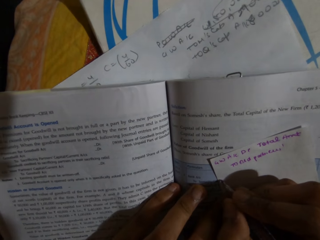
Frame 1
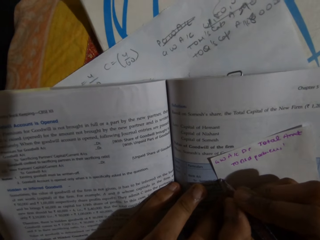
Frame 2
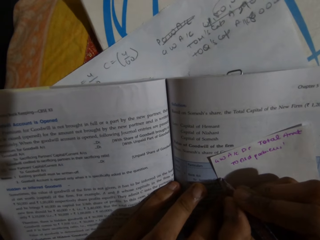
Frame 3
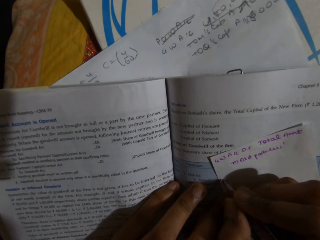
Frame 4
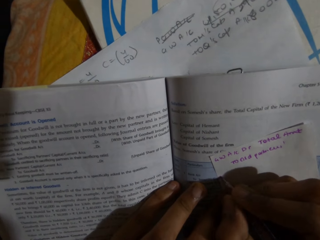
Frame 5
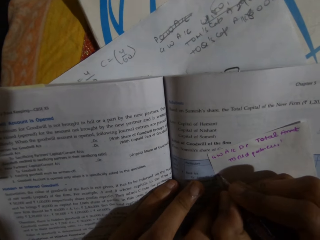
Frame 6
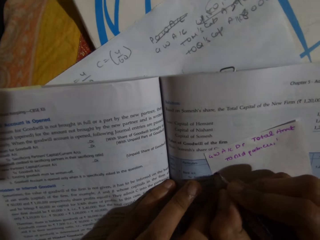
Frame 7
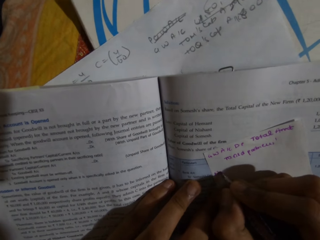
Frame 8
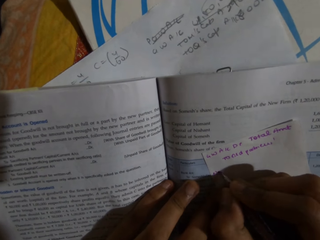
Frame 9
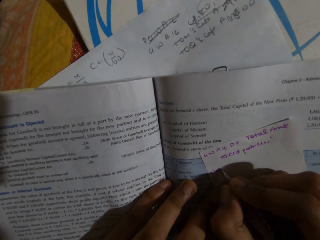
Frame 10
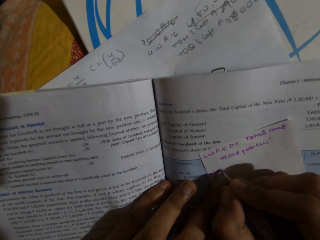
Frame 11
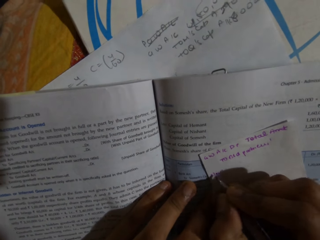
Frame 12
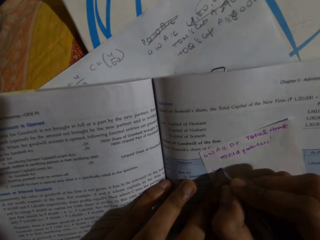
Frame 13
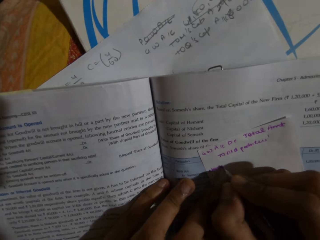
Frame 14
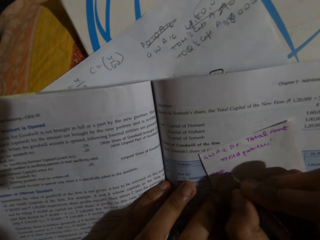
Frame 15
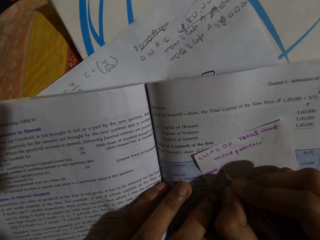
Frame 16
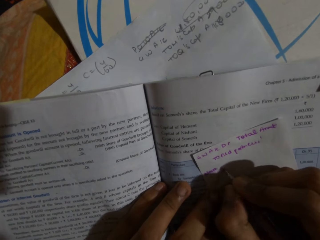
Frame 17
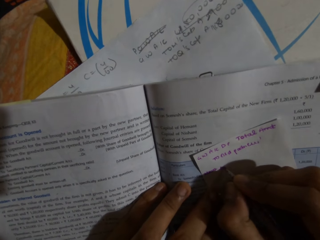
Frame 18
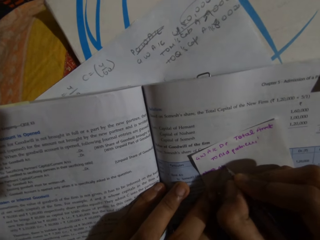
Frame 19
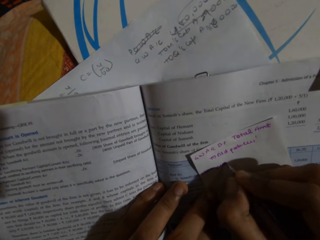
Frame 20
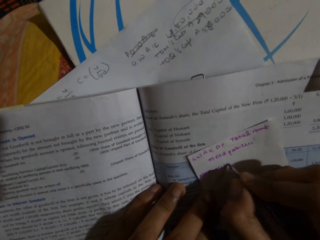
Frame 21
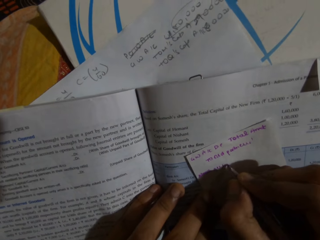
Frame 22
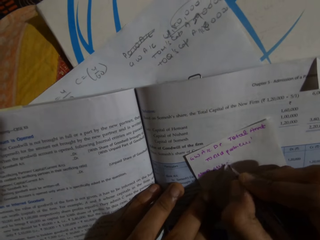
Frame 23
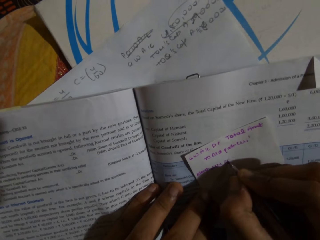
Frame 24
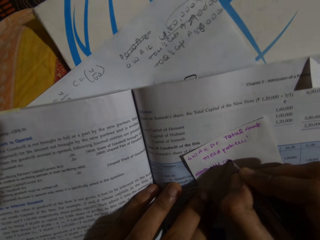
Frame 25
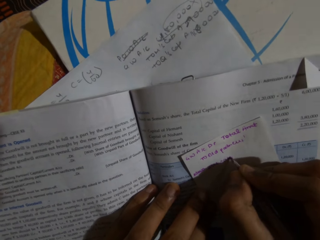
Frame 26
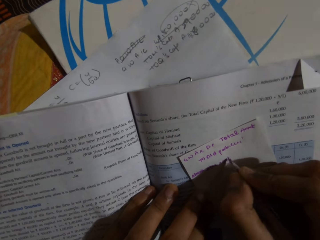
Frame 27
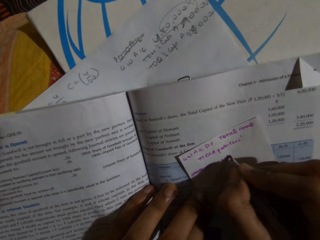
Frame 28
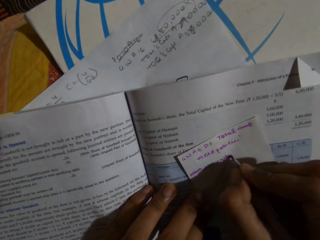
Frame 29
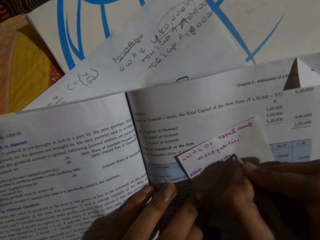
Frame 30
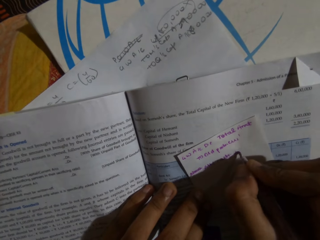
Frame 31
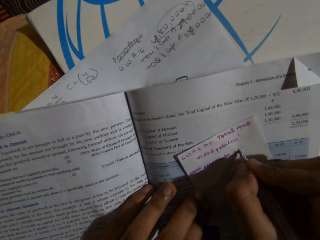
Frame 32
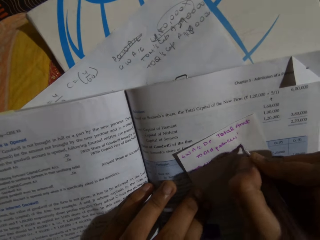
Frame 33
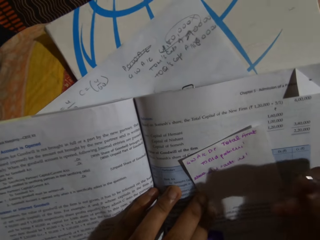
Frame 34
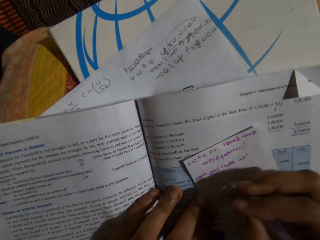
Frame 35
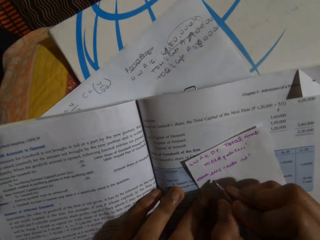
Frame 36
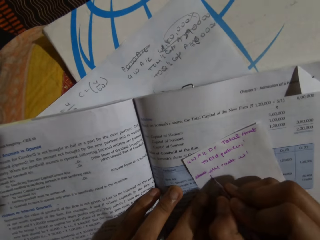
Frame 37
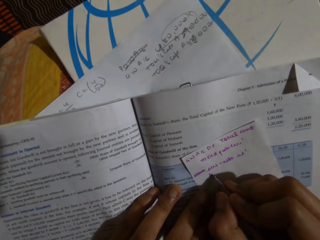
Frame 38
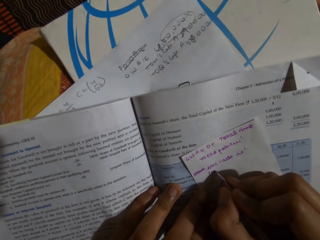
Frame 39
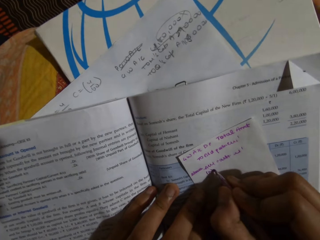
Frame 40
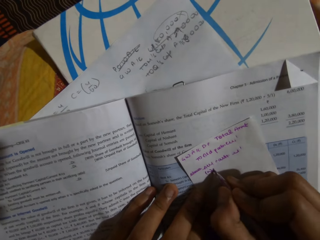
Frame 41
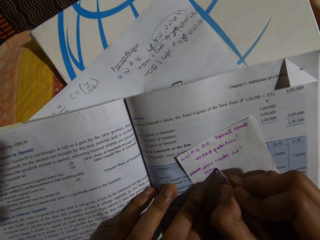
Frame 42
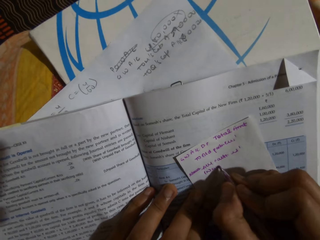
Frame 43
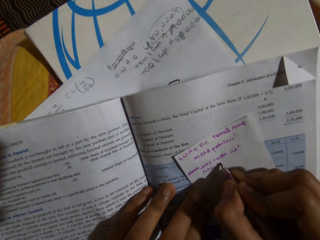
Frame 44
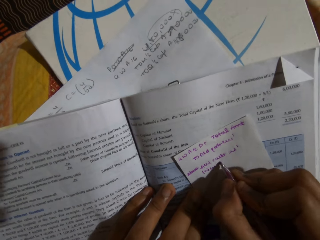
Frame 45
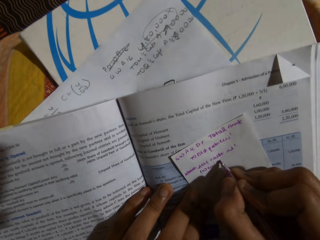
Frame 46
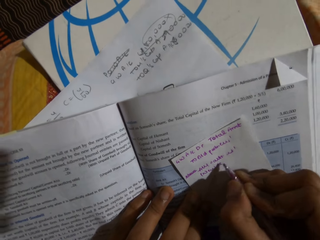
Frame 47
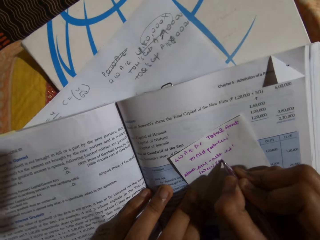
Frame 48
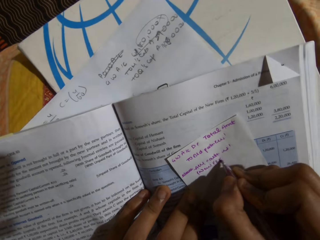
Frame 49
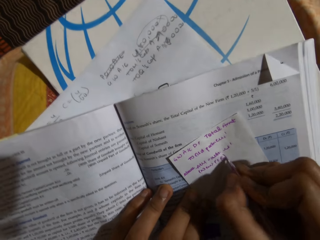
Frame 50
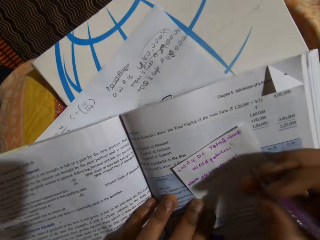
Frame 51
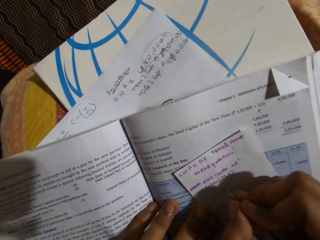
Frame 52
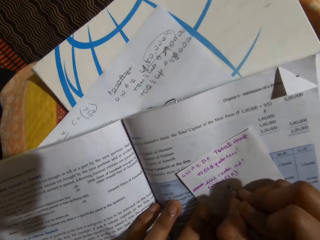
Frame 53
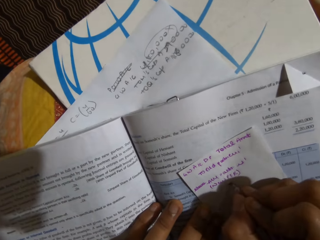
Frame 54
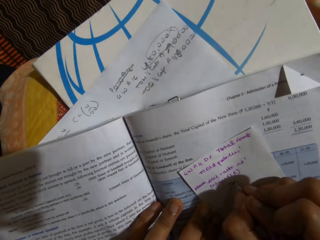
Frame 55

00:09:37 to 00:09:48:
The camera wearer cancels a word on the paper. They write on the piece of paper.

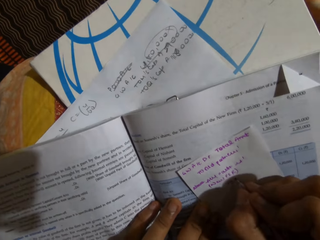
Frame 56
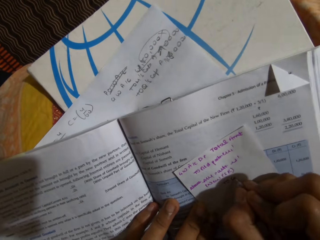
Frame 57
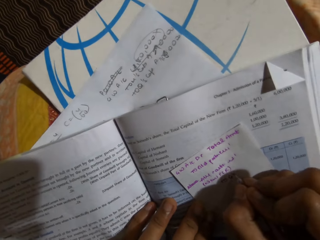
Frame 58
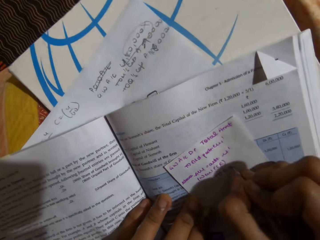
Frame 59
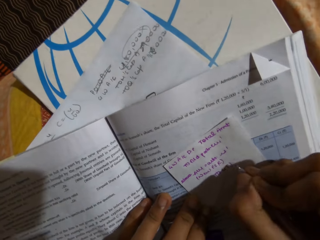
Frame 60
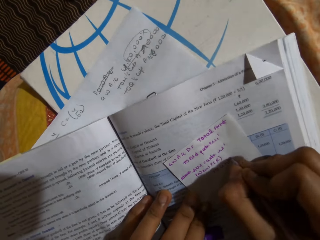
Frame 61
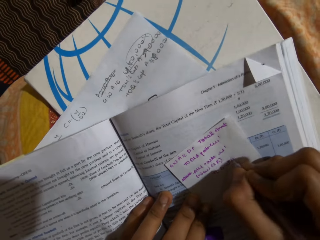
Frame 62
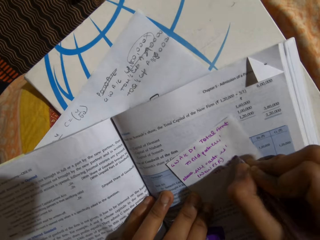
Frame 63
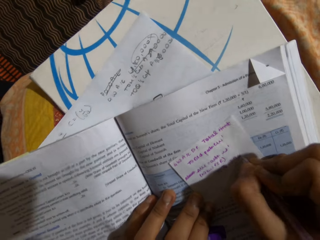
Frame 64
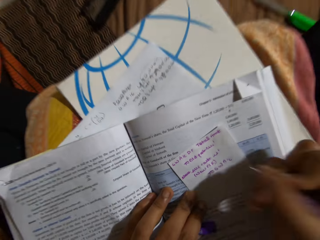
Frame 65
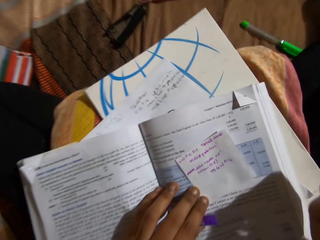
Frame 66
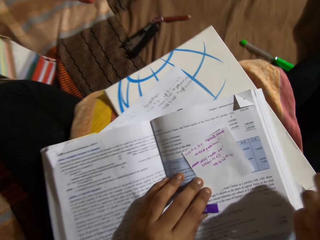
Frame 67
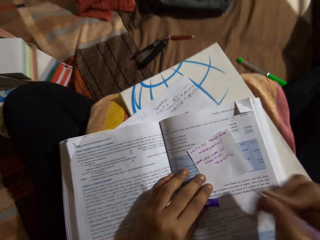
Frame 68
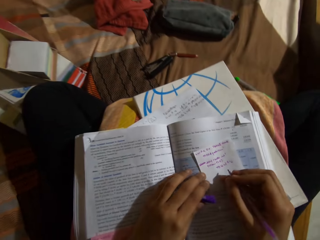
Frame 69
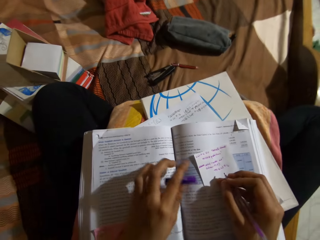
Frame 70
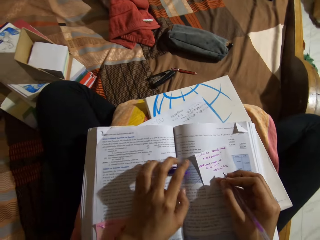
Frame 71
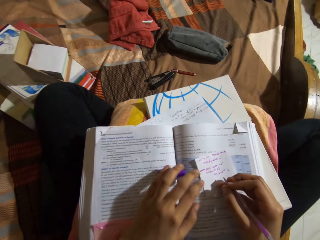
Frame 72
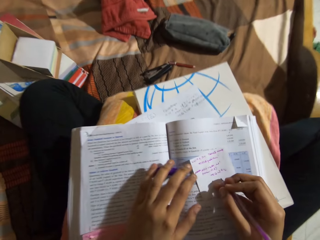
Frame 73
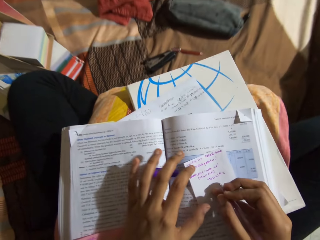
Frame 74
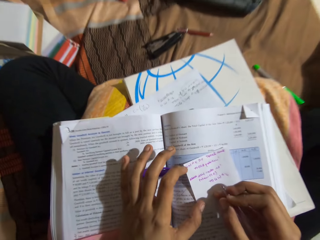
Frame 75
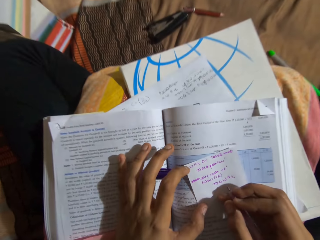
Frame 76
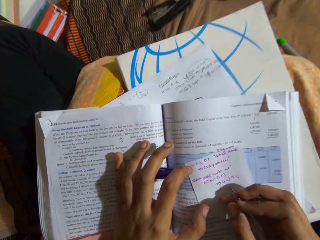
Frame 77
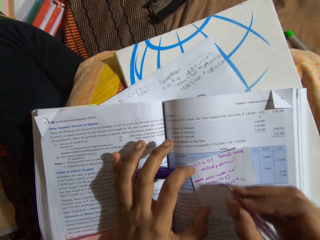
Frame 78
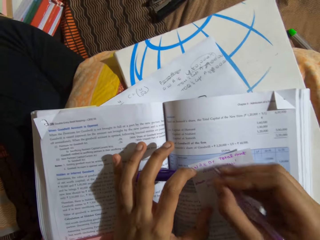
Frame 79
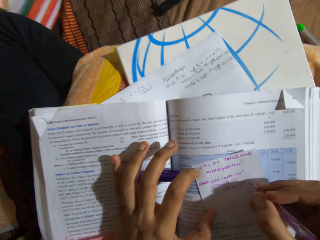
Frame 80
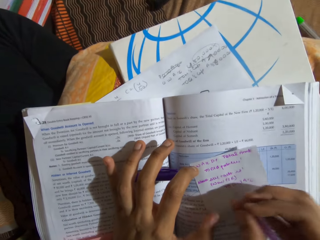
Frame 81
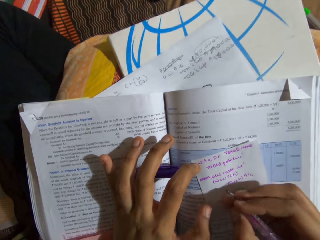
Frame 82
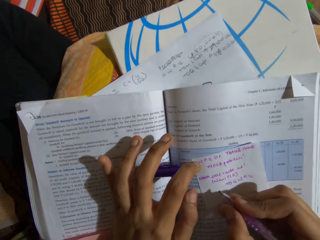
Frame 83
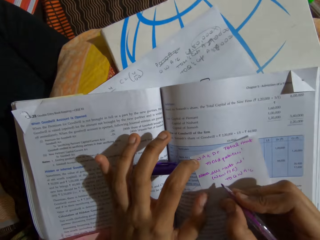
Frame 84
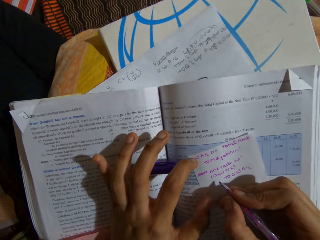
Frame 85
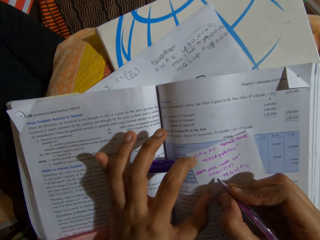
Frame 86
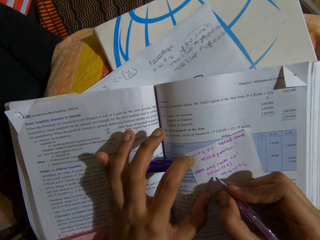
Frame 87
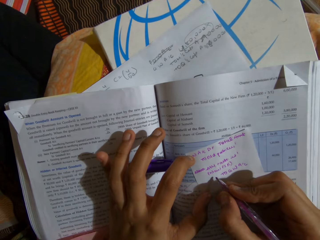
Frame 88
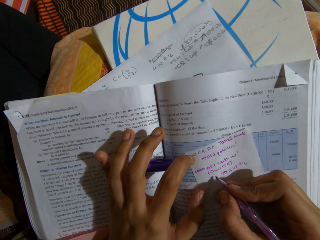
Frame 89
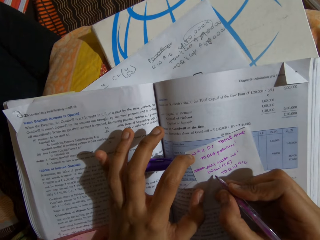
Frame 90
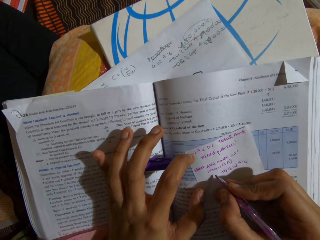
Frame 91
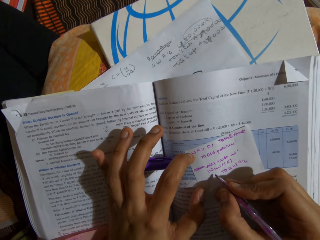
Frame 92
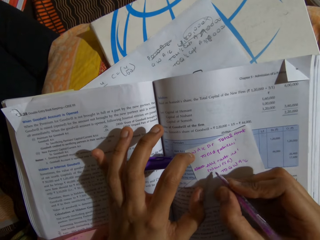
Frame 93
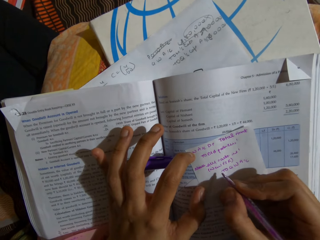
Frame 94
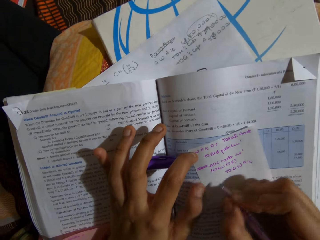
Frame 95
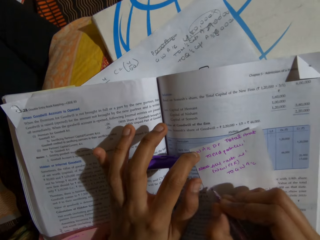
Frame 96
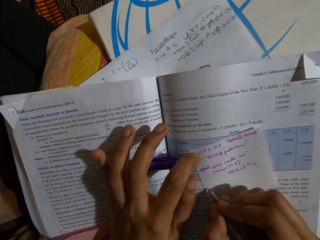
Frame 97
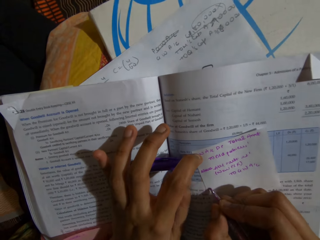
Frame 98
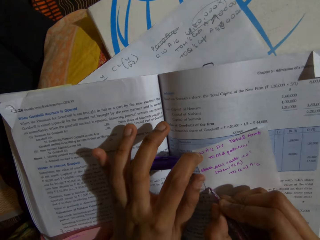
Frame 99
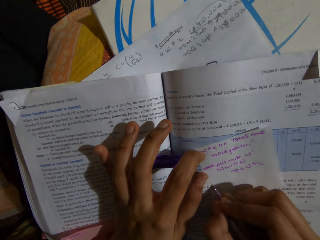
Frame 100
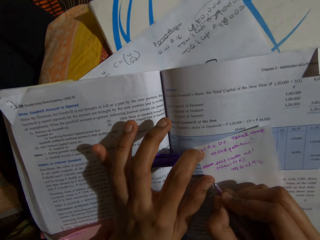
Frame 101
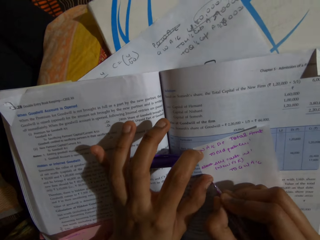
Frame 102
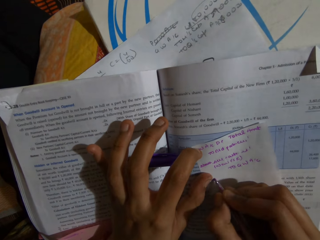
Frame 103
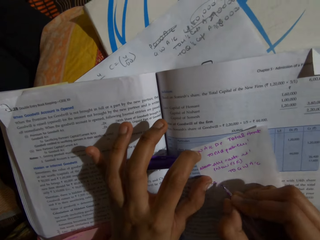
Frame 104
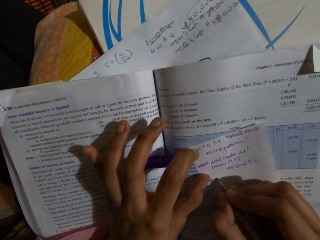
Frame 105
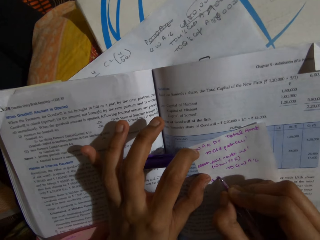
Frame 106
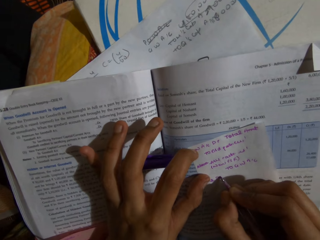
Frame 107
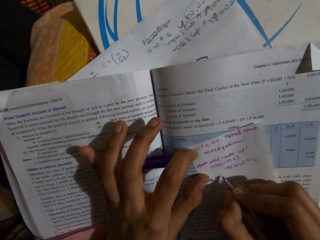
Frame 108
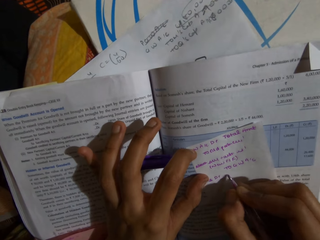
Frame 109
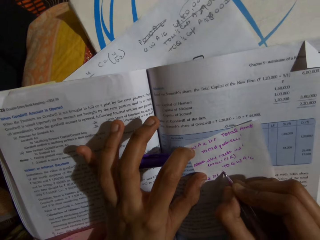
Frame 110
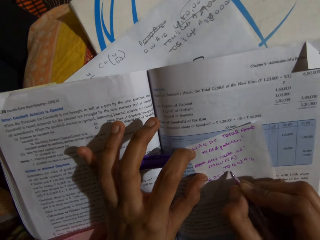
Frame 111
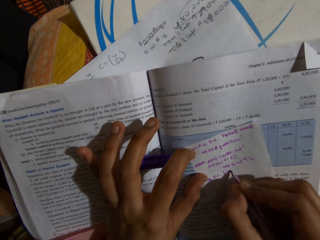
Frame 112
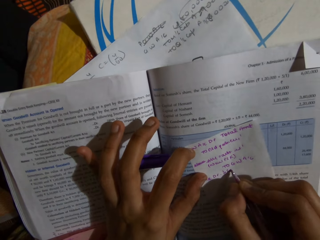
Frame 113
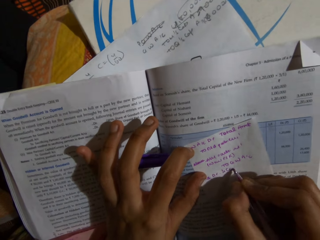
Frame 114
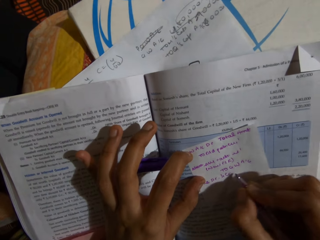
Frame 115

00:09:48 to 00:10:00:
The camera wearer drops a biro cover on the textbook. They hold a piece of paper by the finger. They read the writings on the piece of paper. They write on the paper with the biro.
